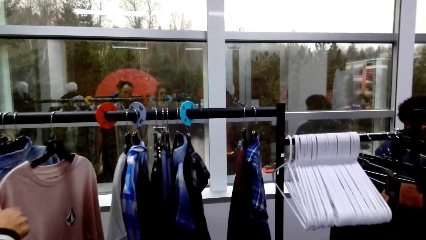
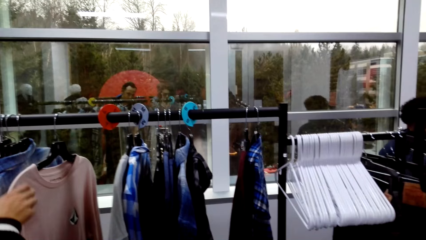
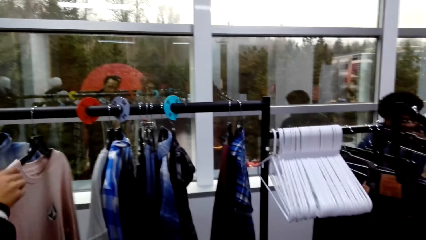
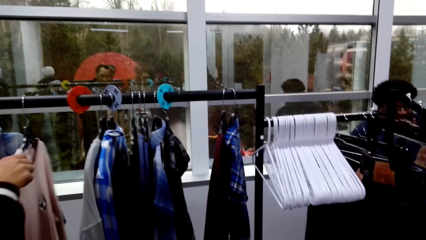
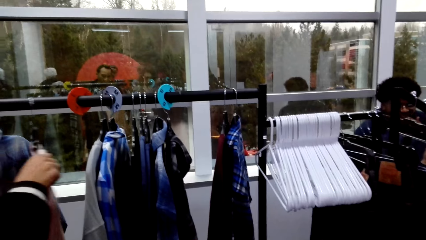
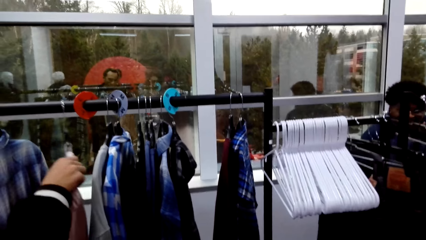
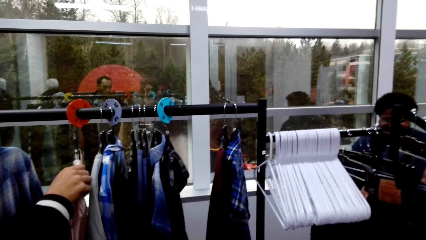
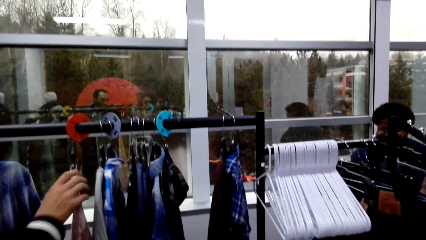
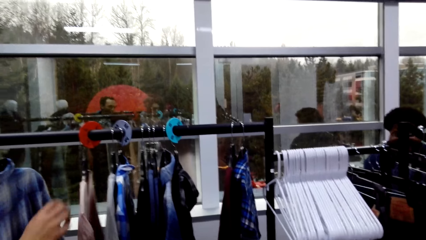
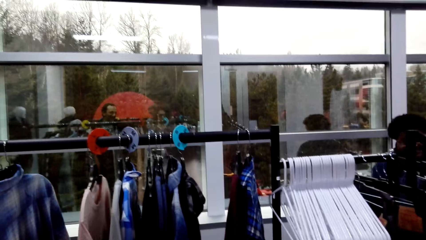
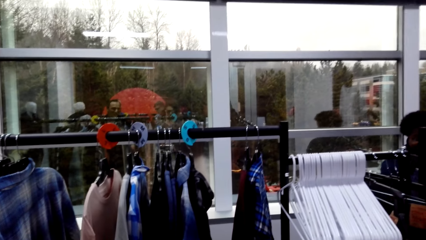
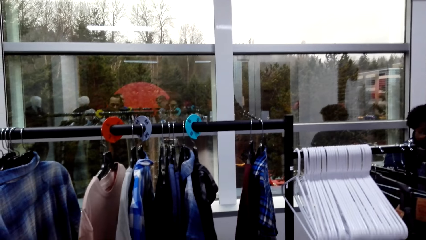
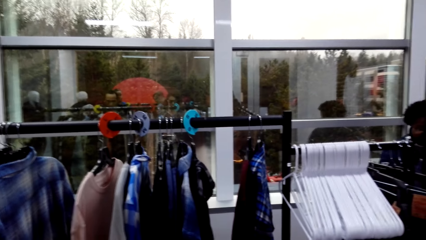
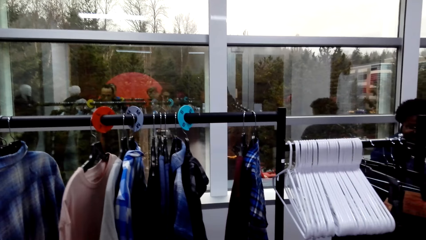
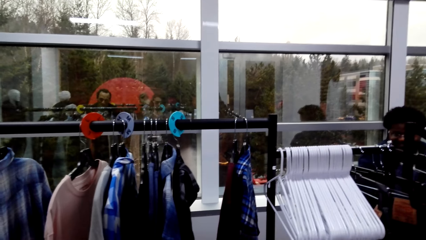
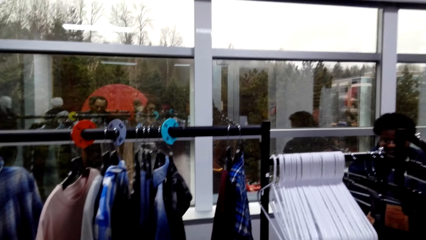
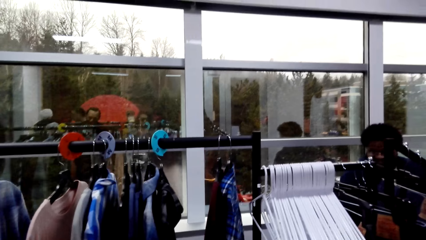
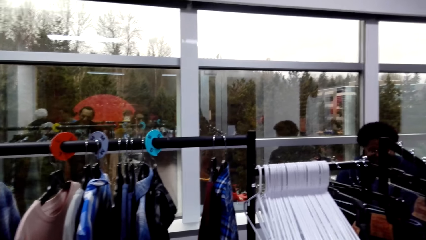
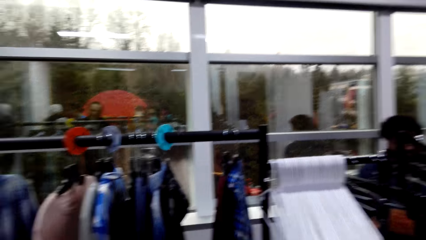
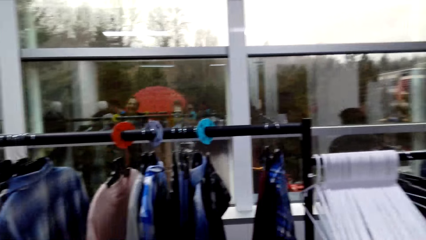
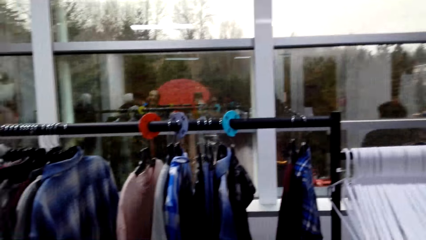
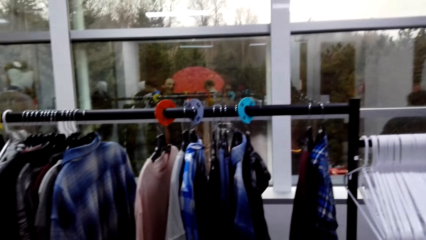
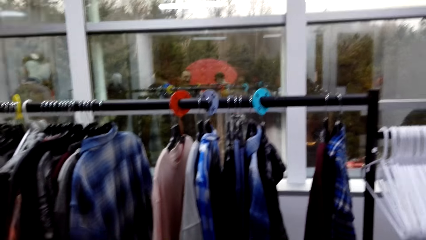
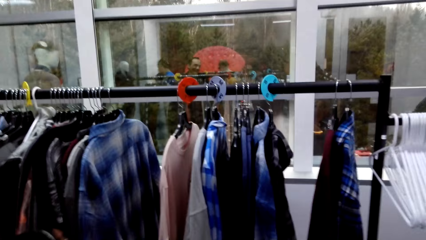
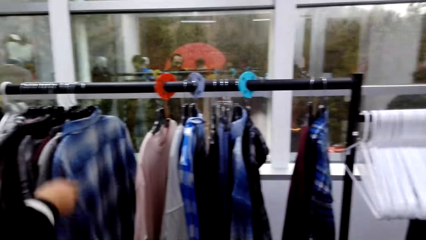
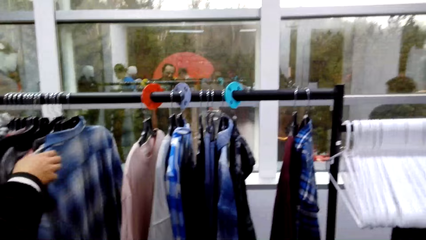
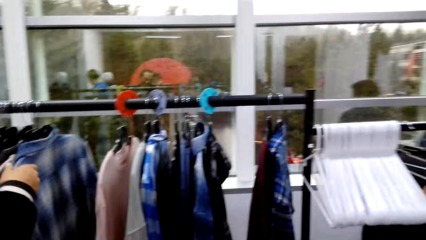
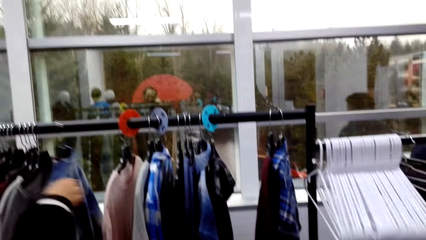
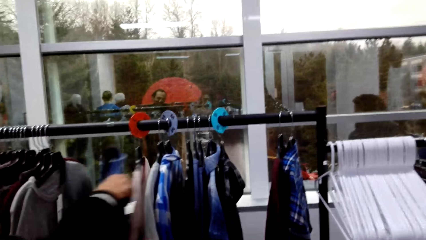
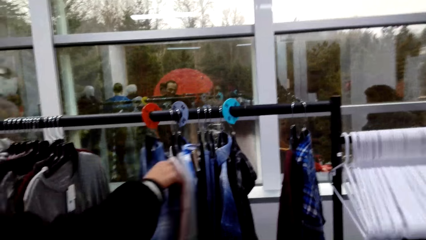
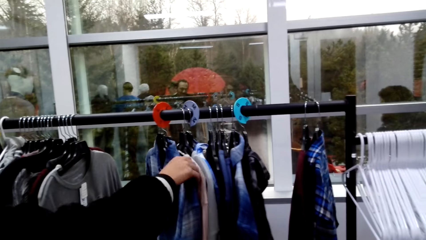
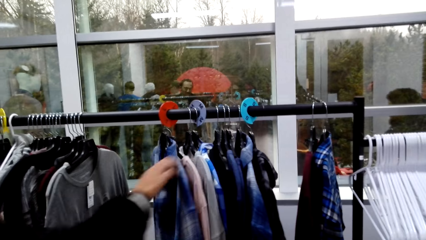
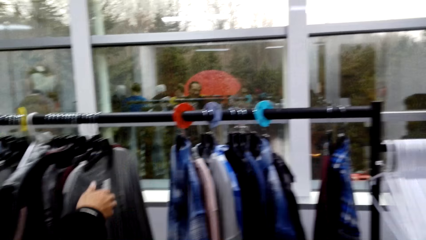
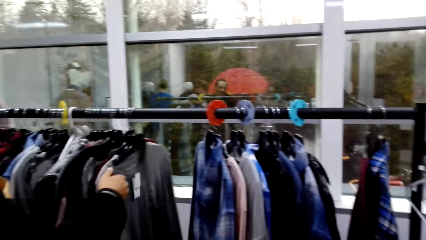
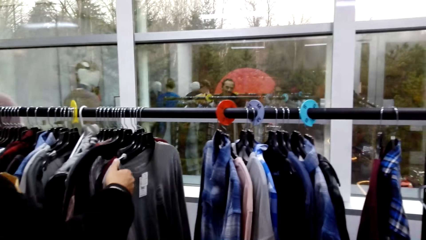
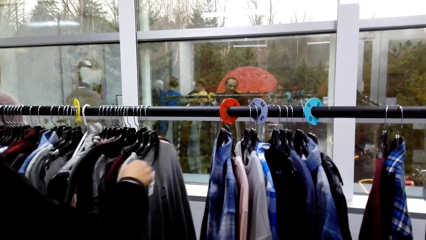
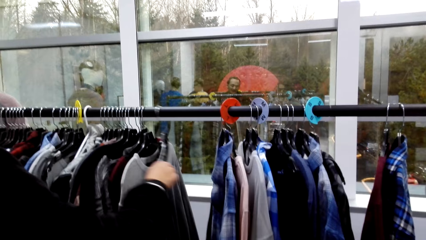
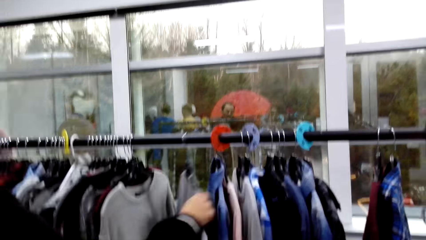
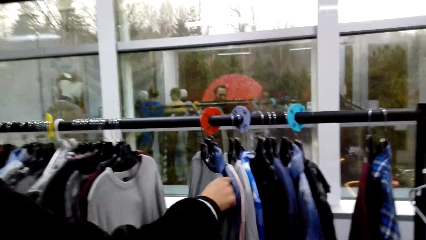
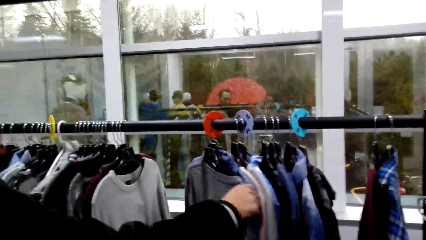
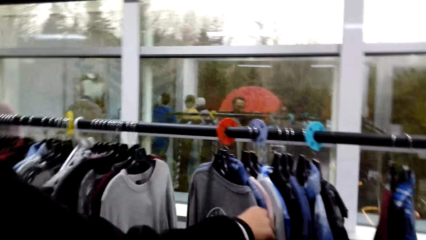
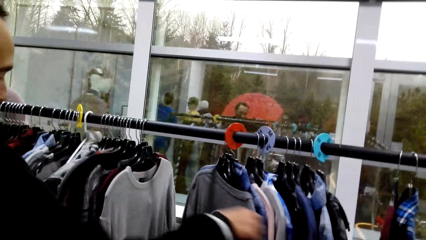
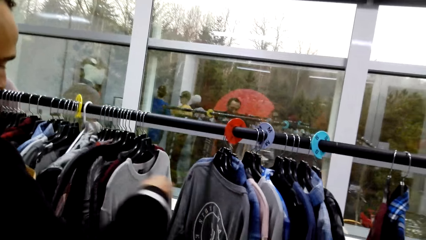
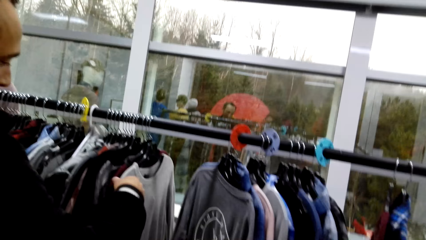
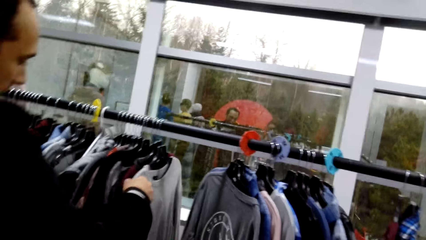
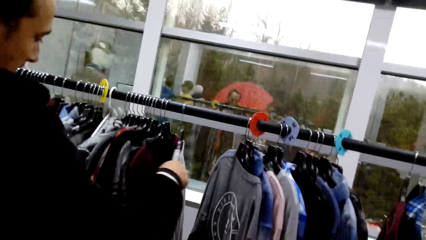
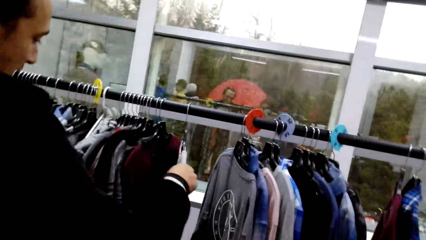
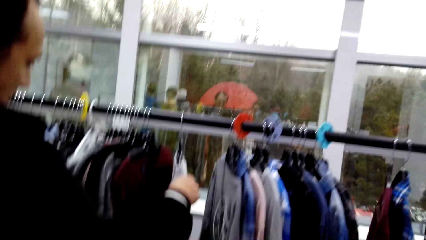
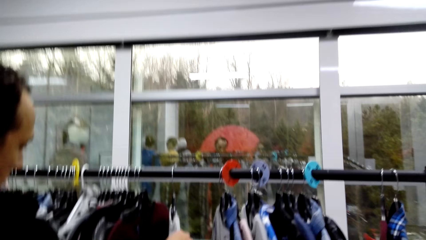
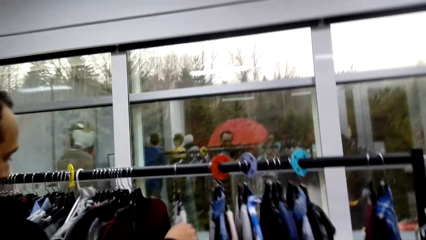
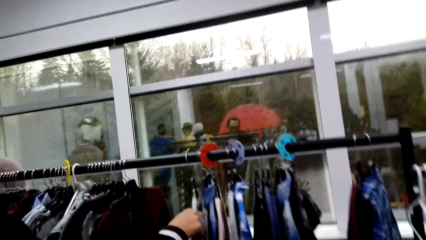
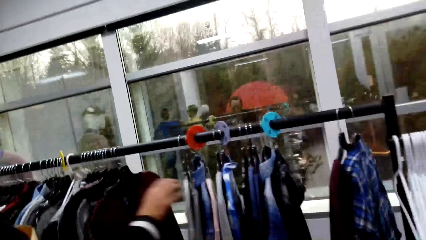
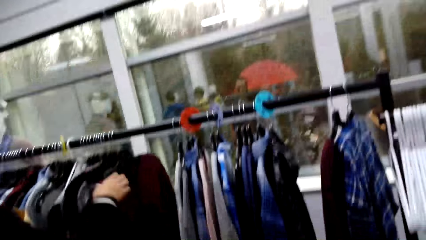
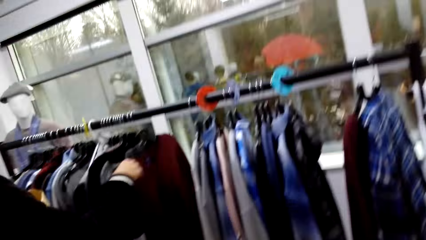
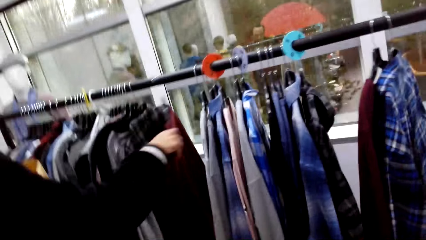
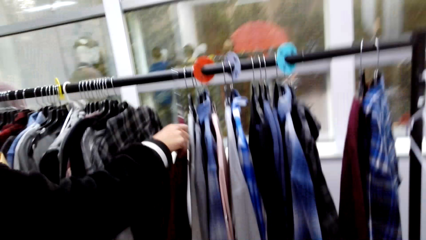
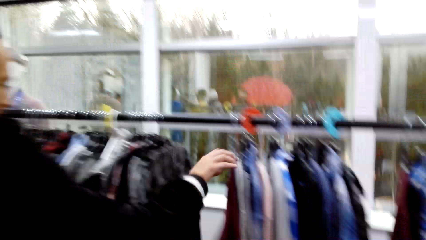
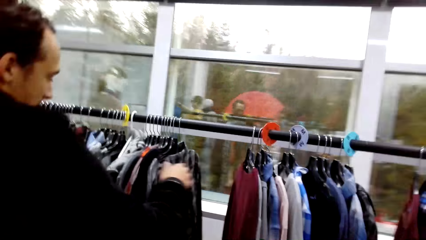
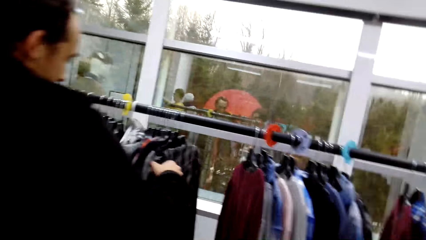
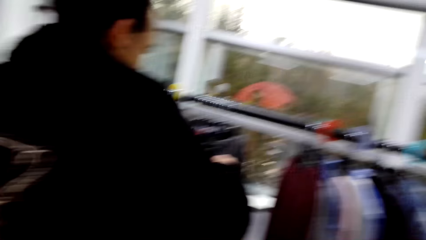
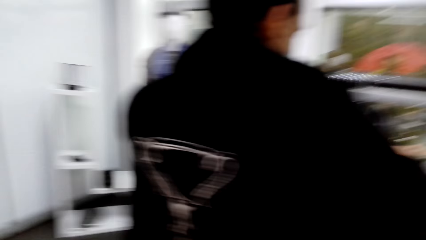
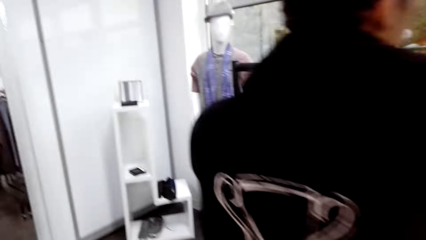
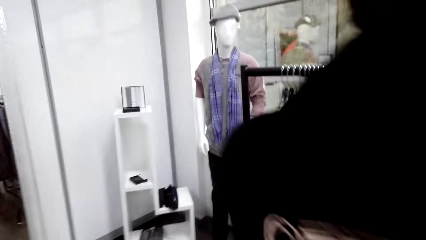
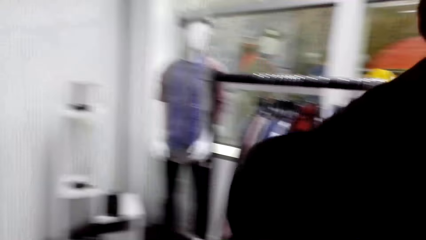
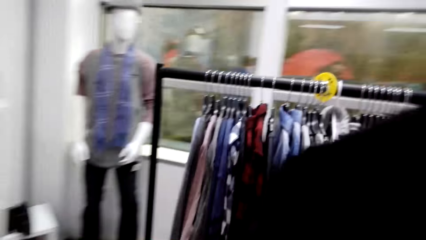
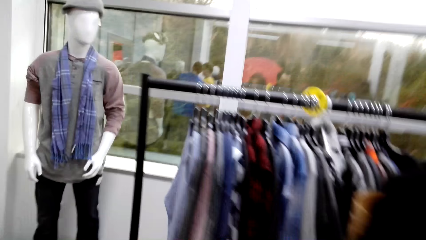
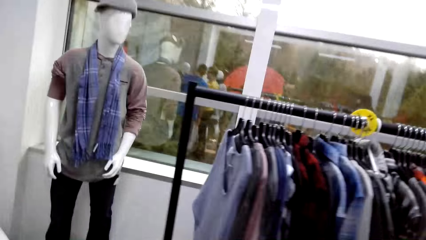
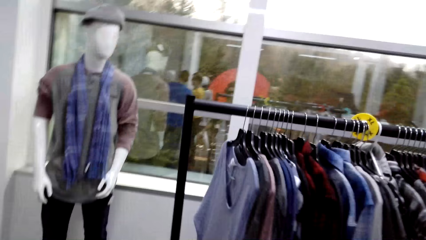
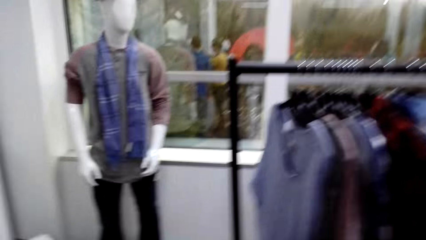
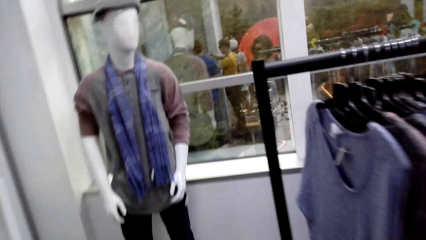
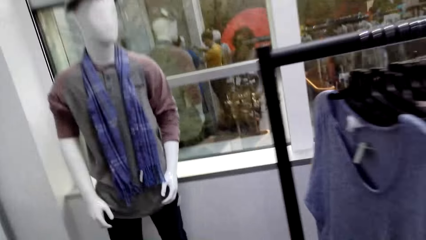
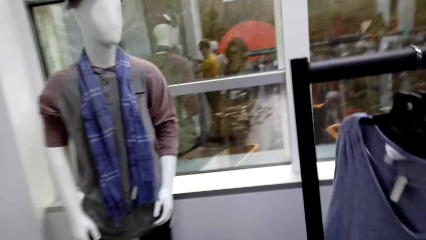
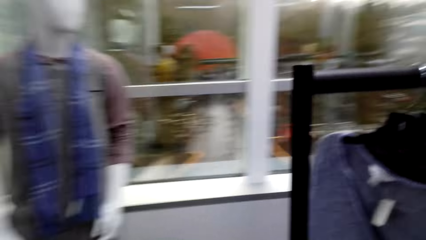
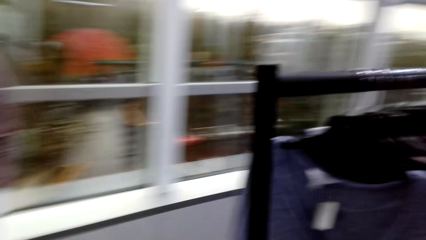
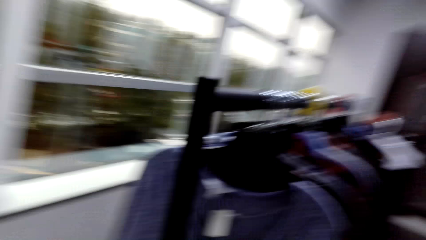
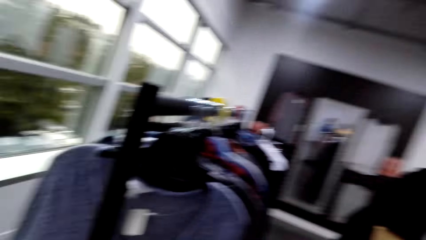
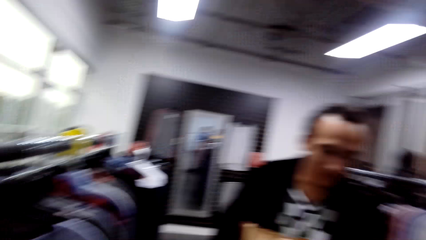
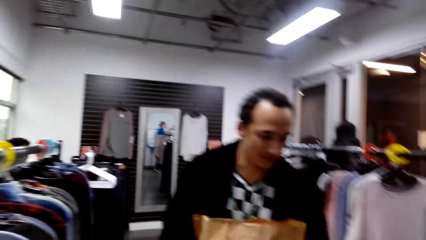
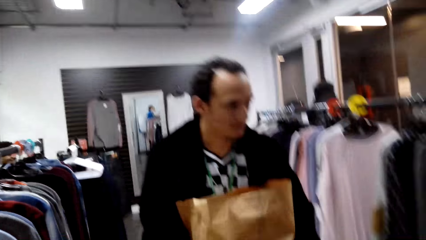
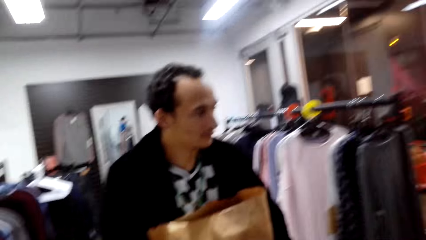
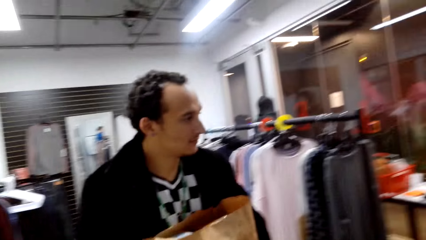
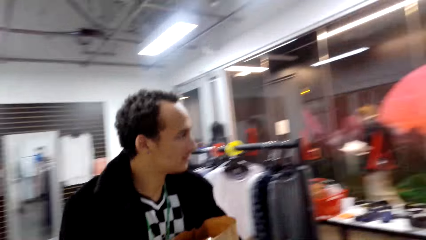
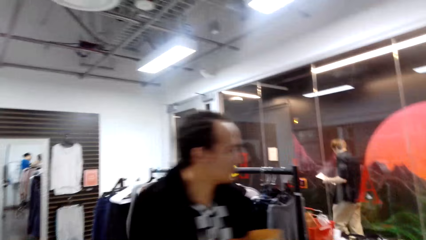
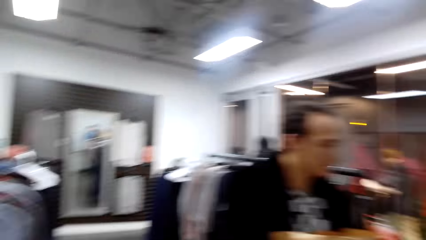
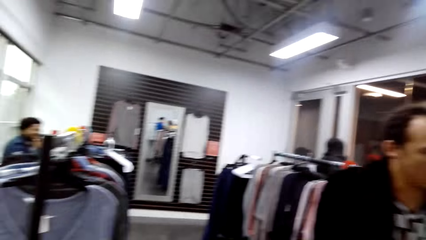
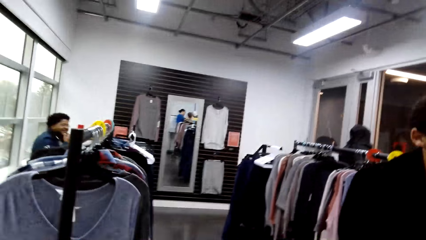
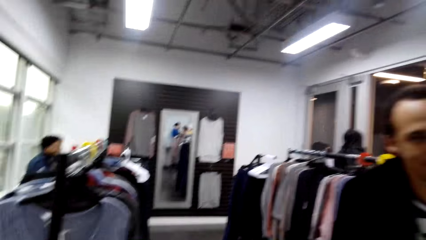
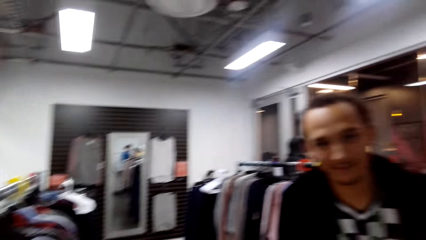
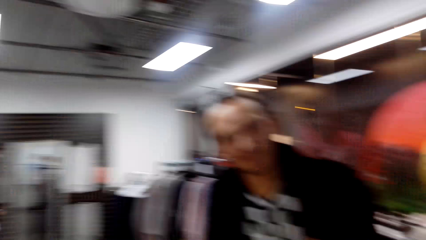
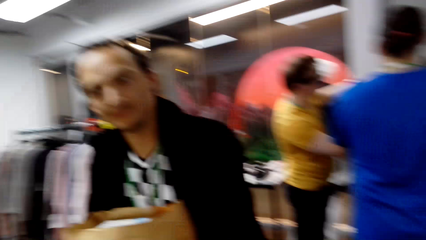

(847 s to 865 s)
A person looks at the outfits on the hanger stand. The camera wearer walks around. They look around.
